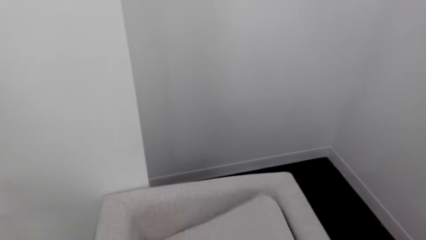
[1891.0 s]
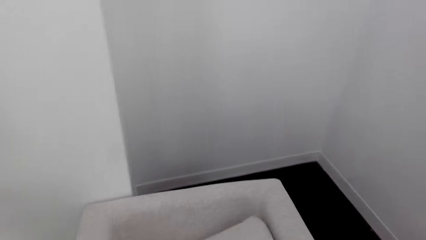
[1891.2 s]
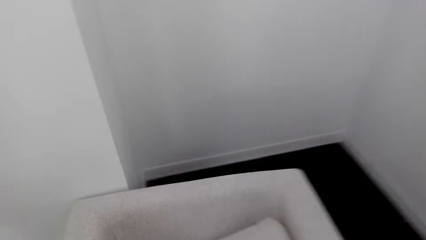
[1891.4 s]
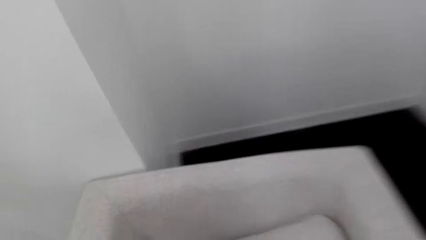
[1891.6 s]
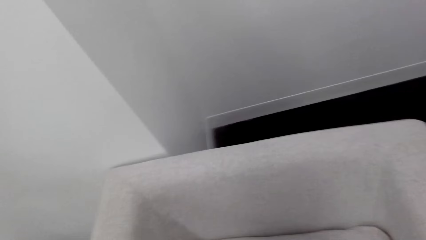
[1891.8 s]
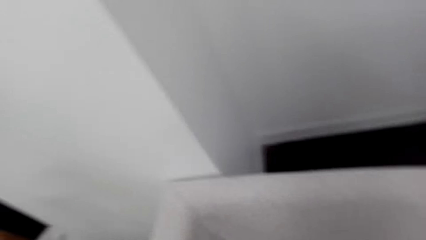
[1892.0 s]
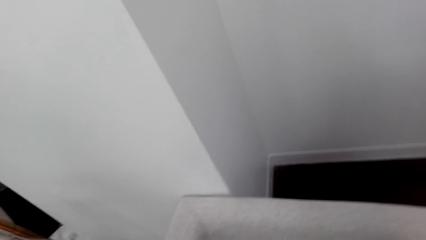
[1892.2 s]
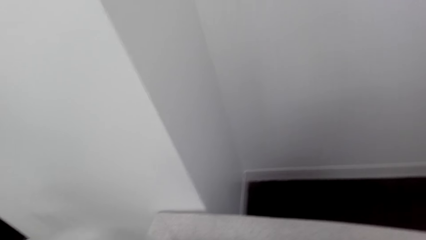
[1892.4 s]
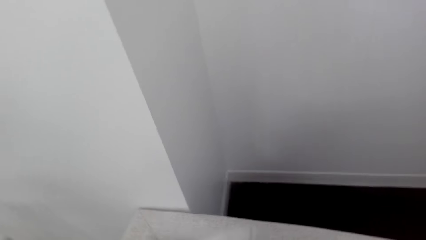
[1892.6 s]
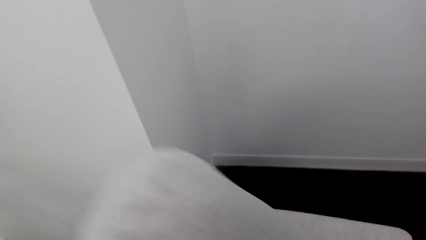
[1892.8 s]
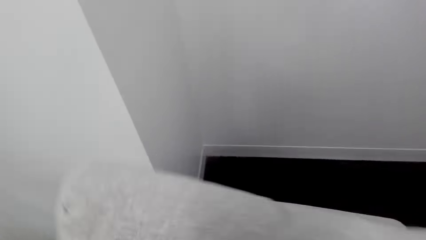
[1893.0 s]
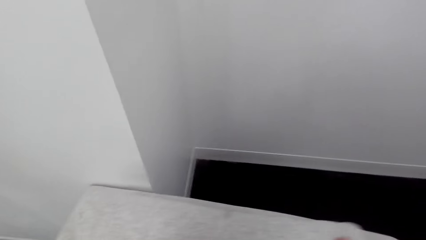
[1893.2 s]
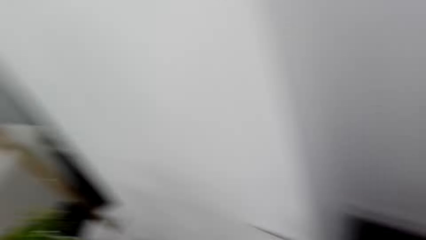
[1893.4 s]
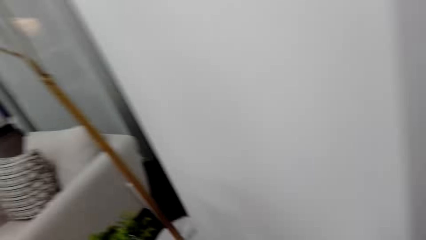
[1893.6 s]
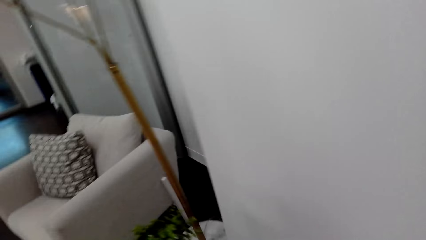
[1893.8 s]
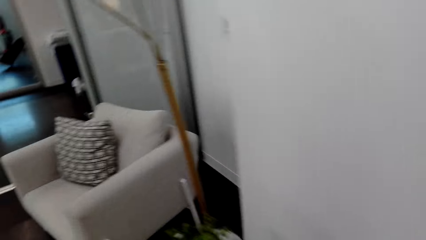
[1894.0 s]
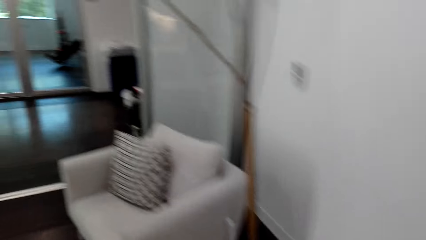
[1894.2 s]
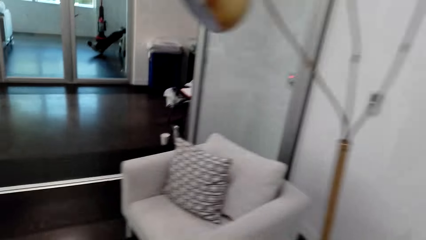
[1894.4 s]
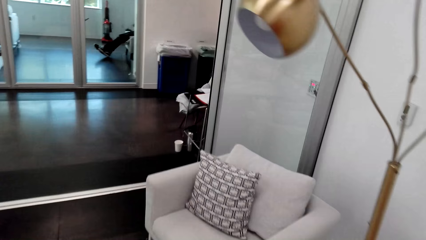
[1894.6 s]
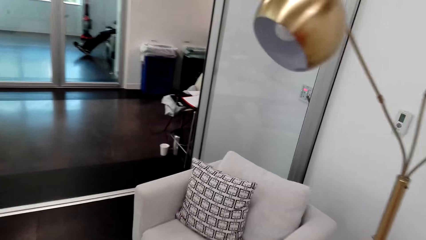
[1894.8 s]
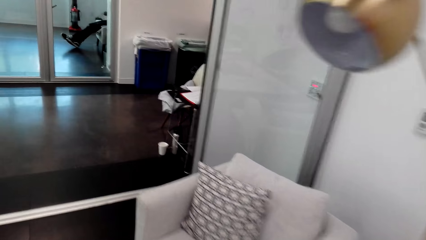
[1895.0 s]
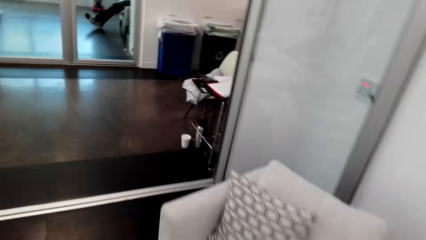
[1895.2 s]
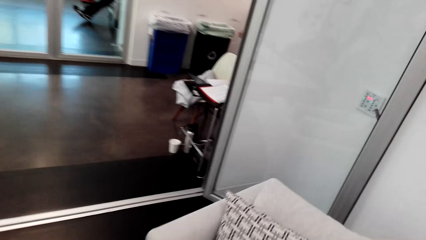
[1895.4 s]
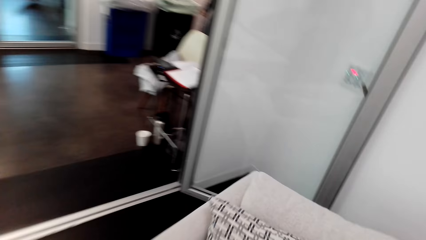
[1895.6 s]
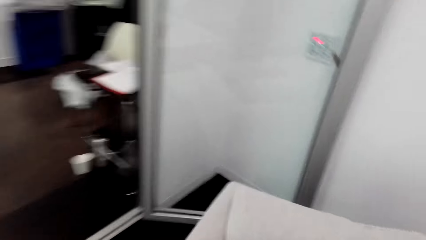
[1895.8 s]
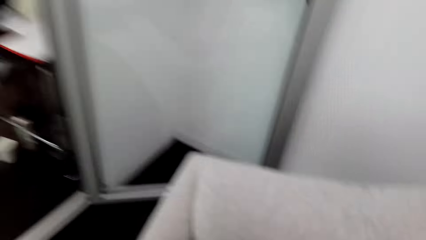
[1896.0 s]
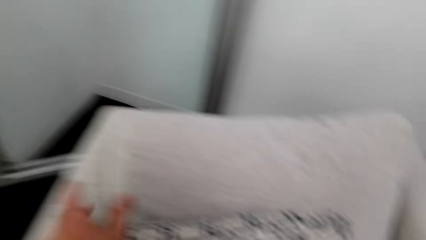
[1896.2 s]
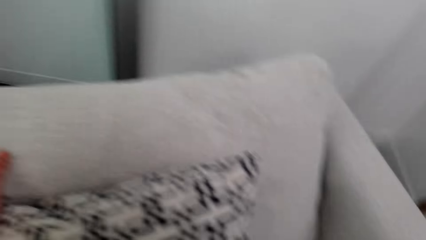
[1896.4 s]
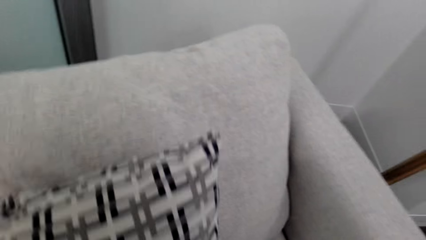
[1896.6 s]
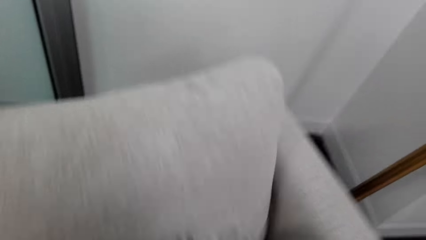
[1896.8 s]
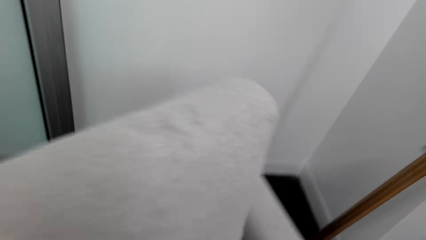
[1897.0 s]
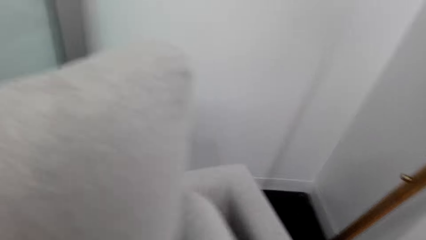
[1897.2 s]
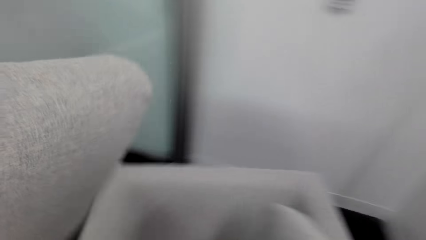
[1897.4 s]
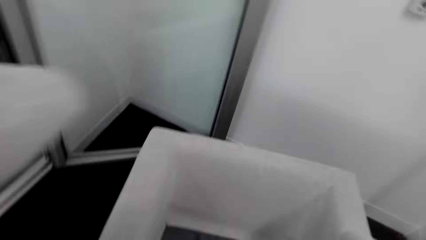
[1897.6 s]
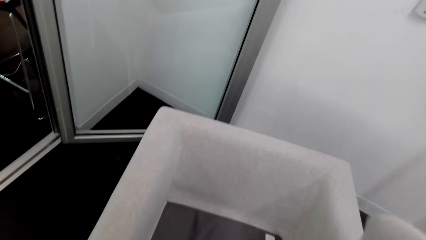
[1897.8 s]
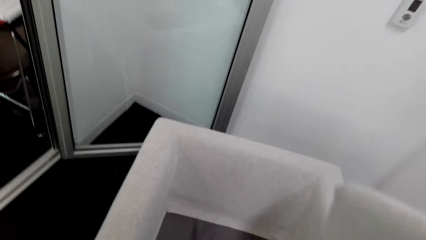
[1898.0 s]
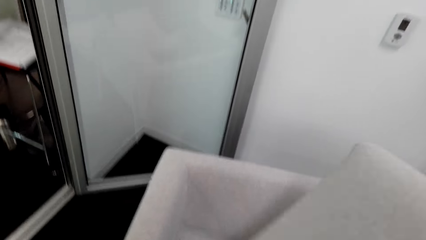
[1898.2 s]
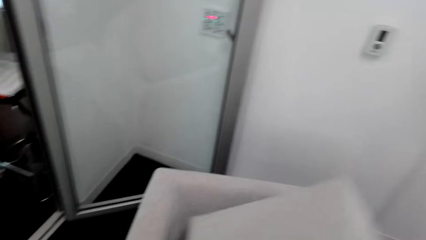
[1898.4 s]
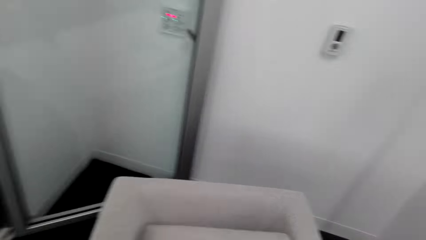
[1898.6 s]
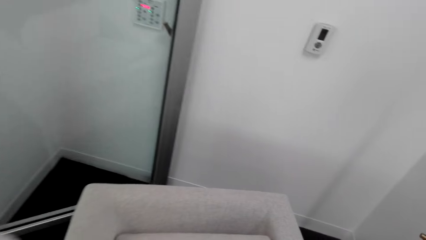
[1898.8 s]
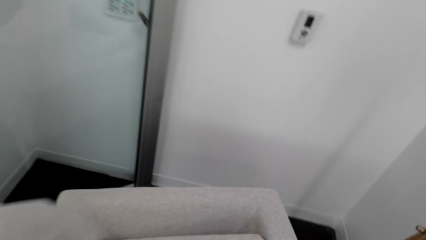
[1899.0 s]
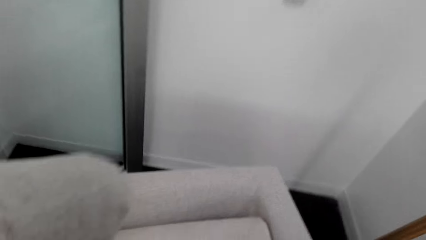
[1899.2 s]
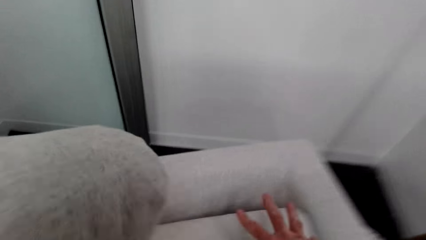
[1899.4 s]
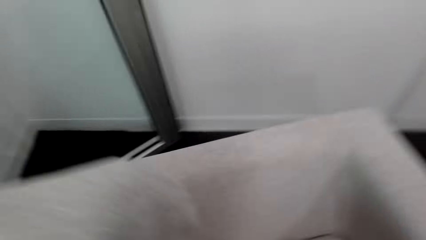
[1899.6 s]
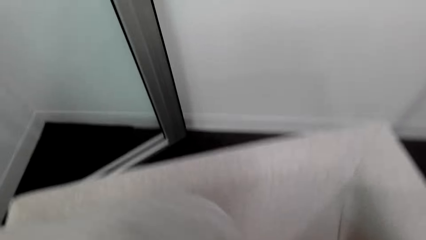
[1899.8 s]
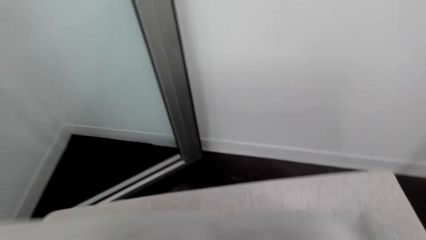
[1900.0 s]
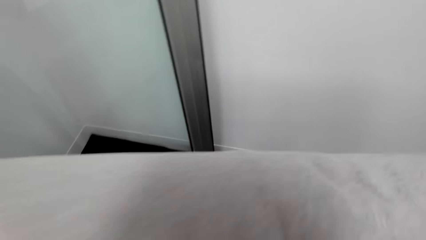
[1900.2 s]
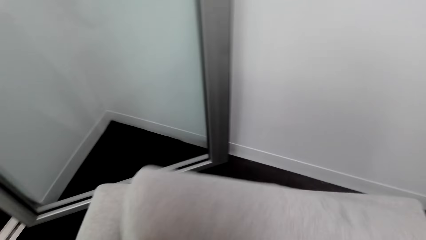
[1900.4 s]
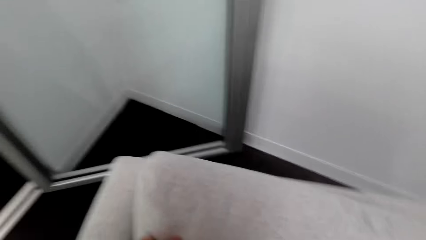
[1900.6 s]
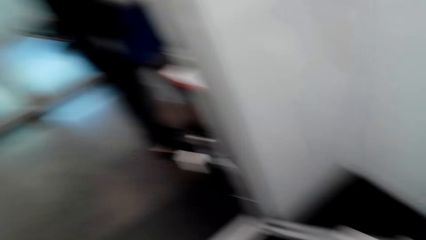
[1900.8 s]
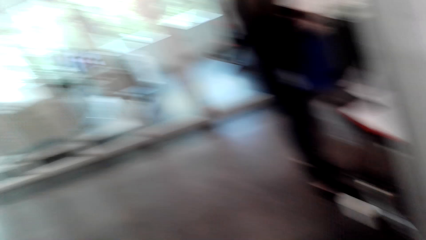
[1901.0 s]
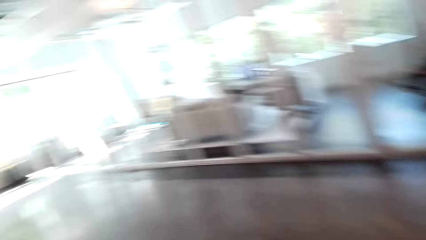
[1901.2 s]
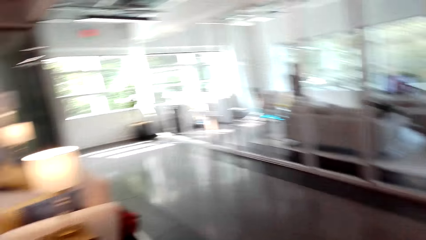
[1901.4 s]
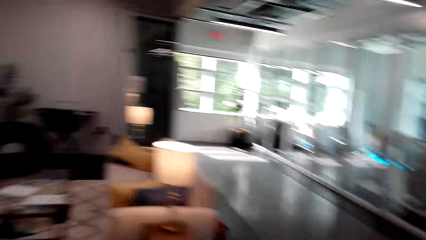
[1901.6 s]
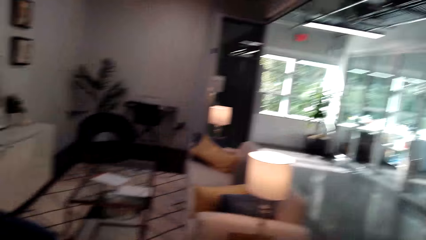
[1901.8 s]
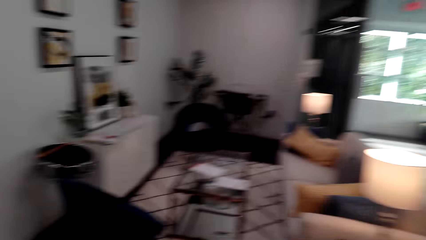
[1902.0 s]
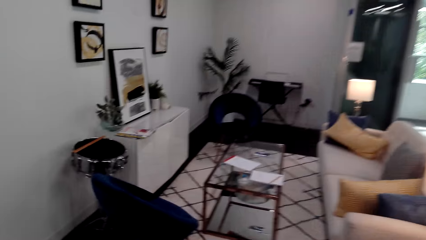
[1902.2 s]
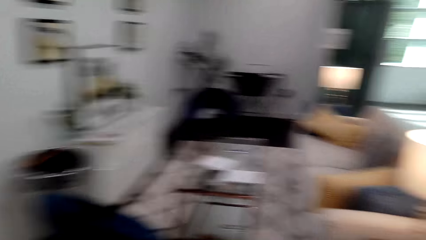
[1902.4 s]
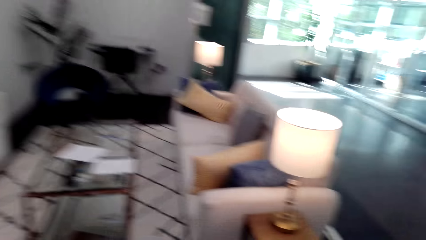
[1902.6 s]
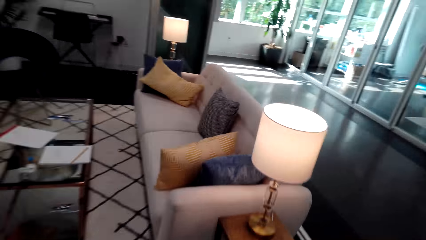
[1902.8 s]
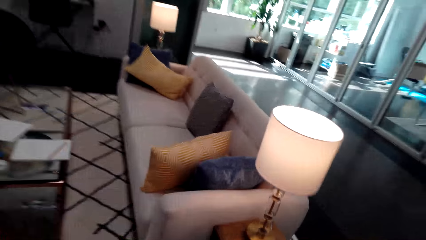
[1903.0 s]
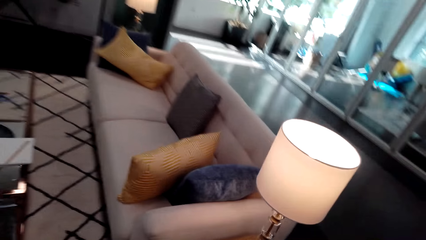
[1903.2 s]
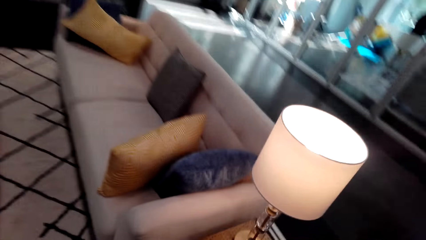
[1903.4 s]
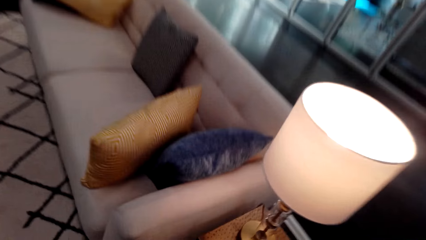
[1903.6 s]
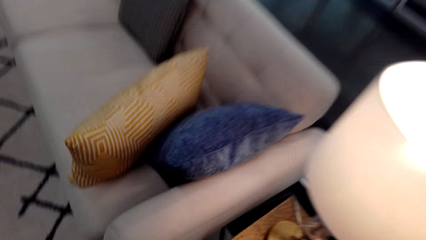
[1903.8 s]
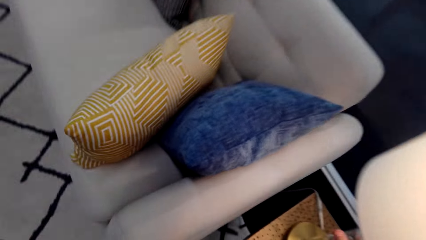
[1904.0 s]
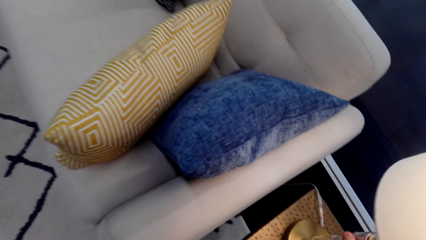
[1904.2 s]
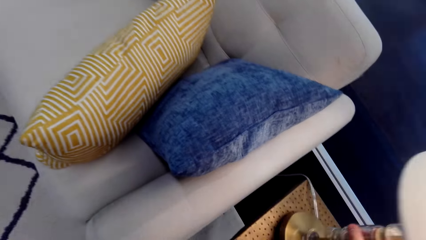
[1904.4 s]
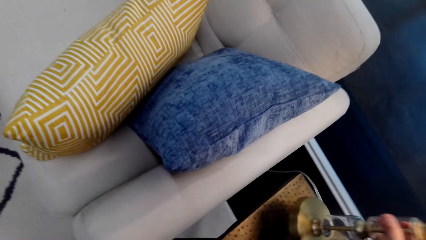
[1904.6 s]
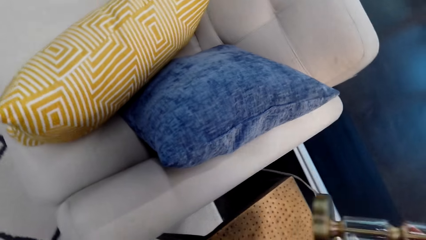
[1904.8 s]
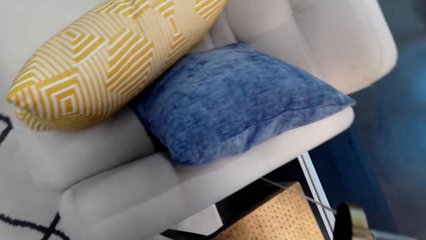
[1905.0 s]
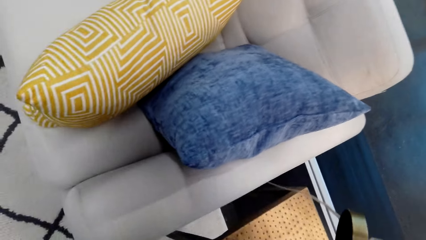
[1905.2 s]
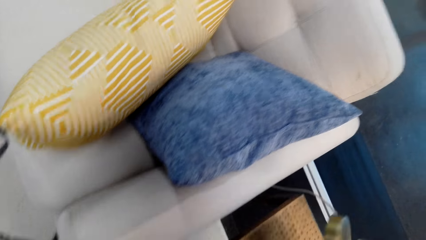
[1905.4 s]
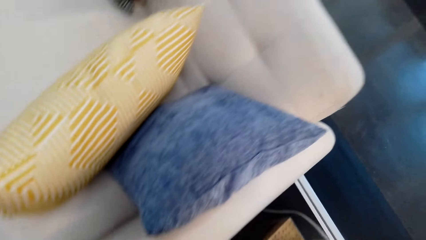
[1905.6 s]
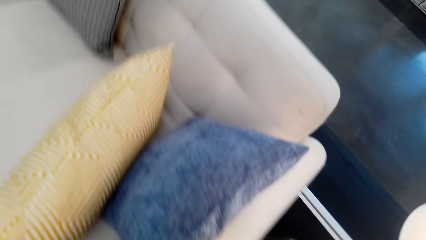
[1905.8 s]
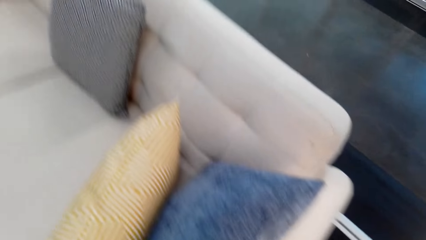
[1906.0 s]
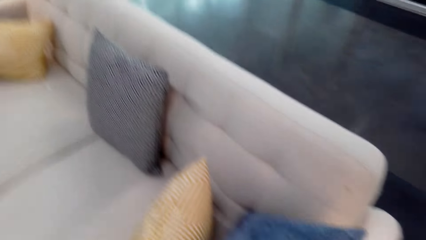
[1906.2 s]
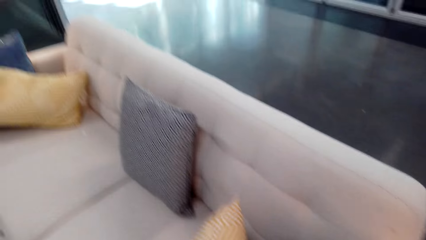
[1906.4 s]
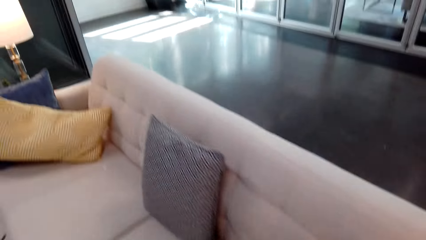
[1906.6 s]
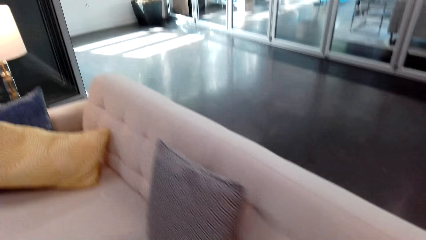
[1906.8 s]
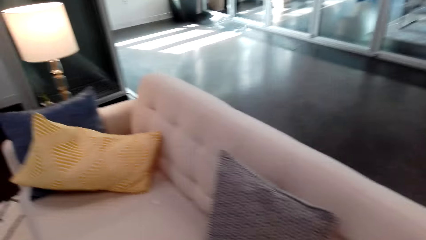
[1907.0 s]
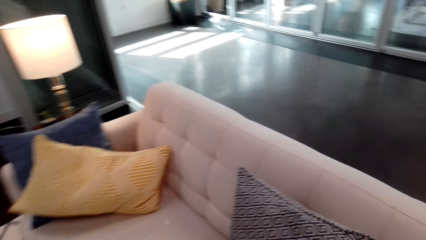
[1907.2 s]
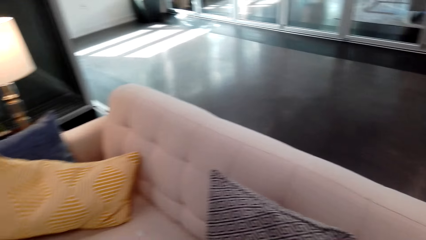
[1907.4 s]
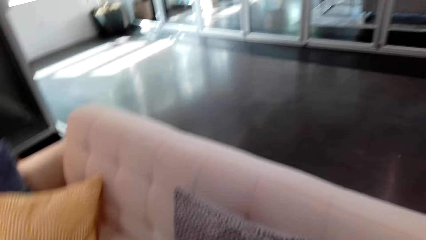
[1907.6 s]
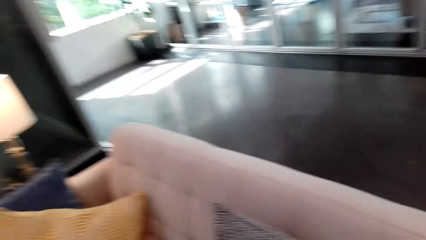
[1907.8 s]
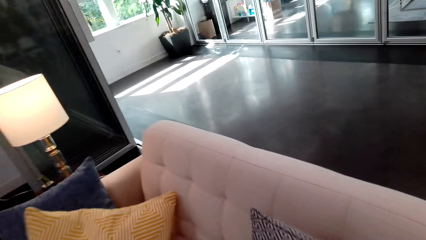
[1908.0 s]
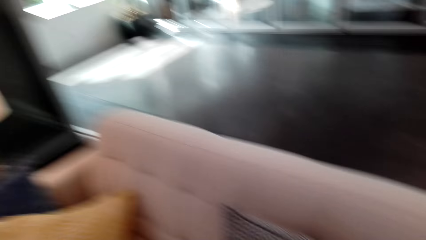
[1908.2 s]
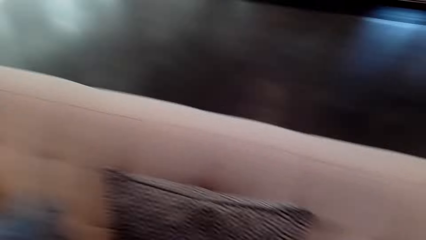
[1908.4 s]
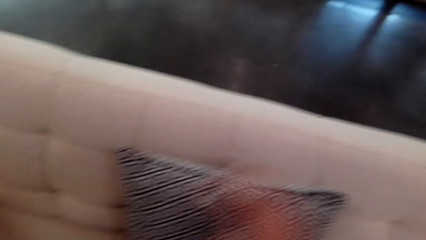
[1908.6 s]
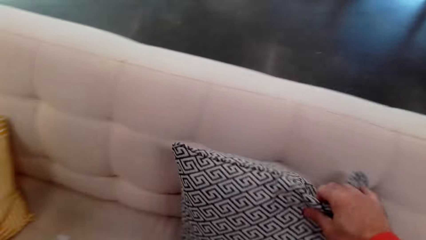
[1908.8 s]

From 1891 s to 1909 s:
The camera wearer puts the cushion or pillow back on the chair. They walk. They move the pillow. They pick up the cushions. They put the cushion back on the chair. They walk. They put down the table lamp. They arrange the sofa.
